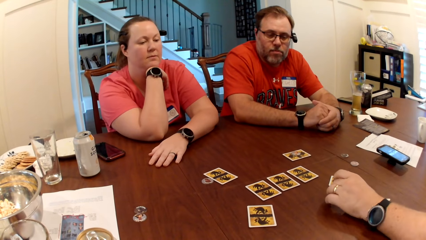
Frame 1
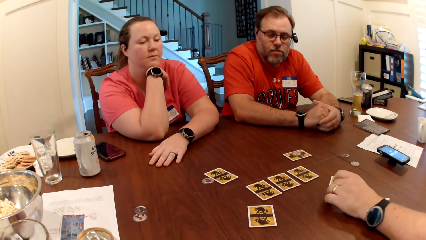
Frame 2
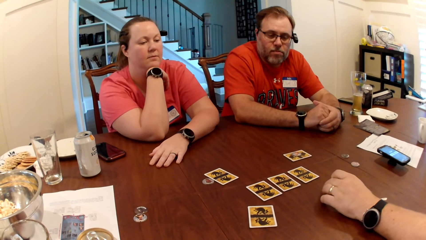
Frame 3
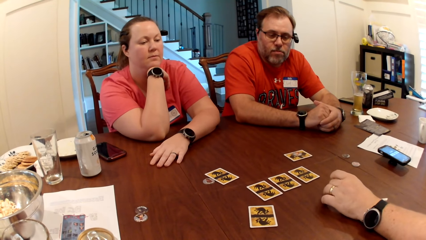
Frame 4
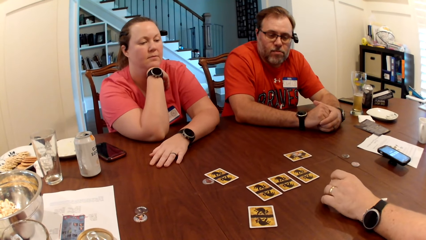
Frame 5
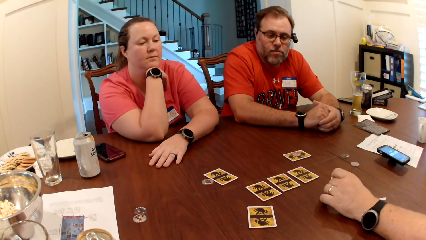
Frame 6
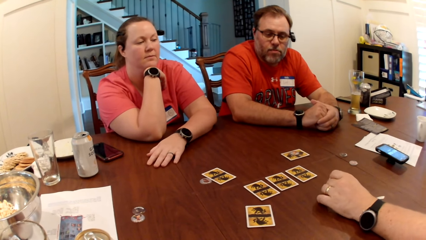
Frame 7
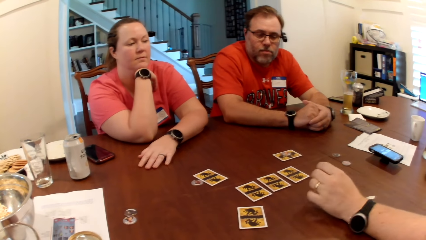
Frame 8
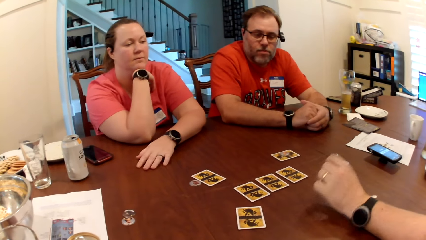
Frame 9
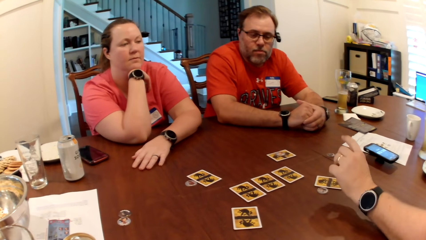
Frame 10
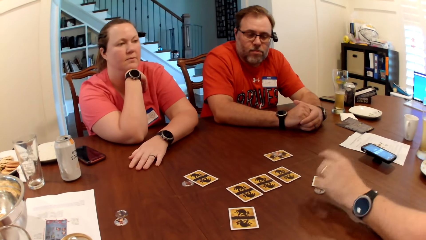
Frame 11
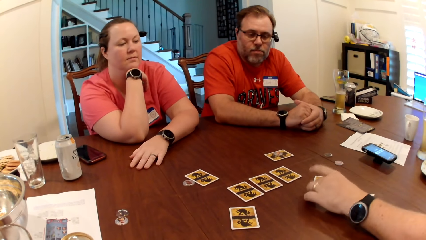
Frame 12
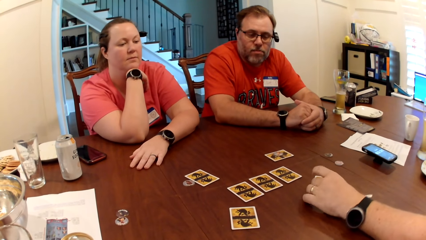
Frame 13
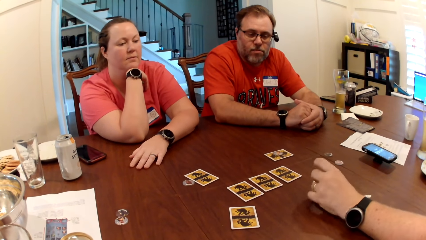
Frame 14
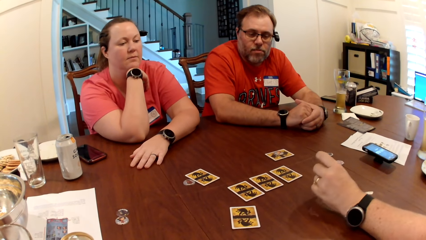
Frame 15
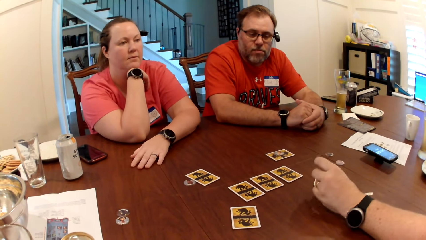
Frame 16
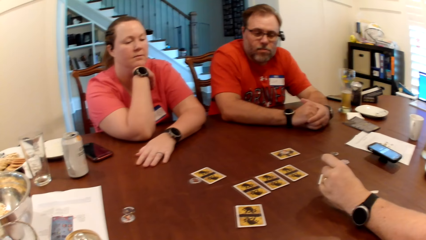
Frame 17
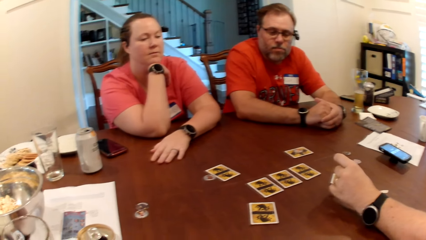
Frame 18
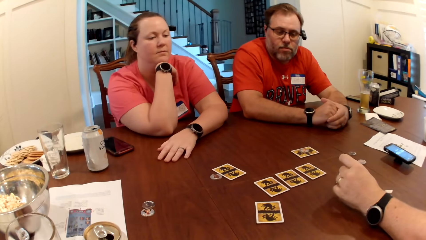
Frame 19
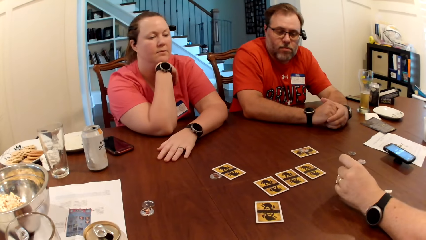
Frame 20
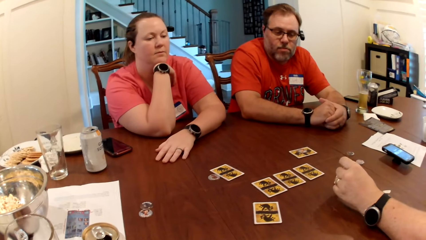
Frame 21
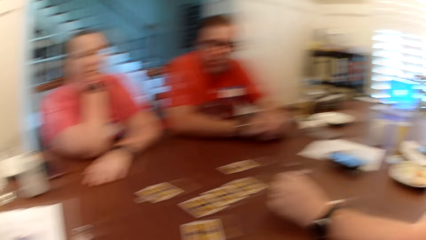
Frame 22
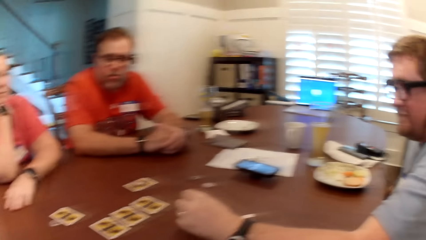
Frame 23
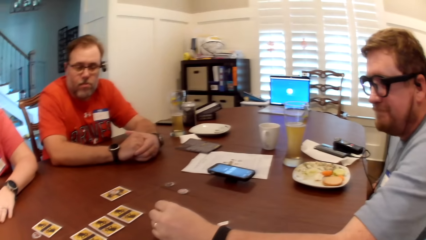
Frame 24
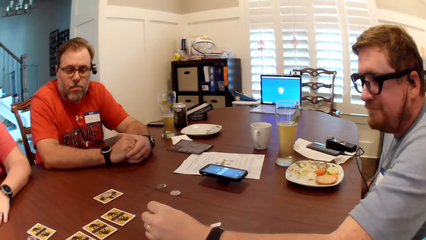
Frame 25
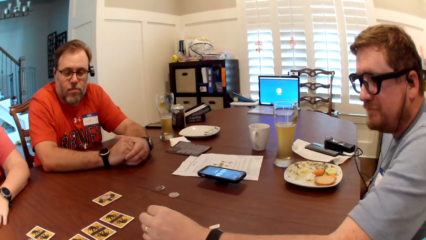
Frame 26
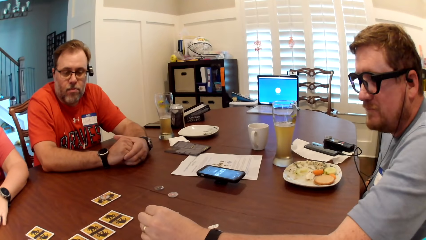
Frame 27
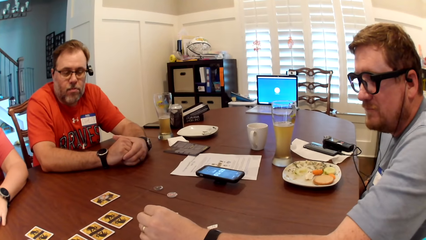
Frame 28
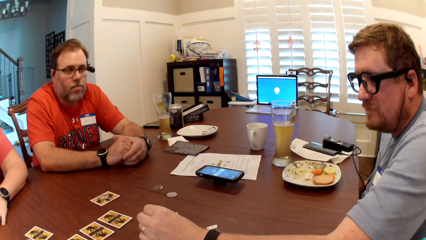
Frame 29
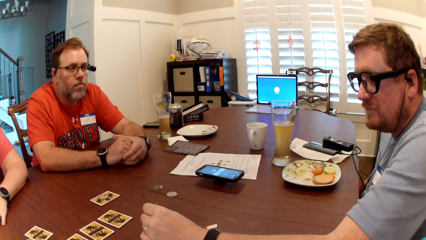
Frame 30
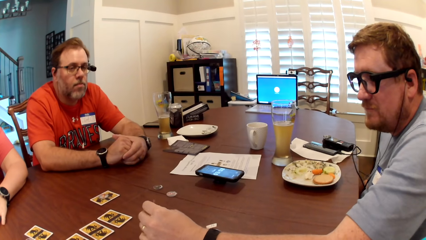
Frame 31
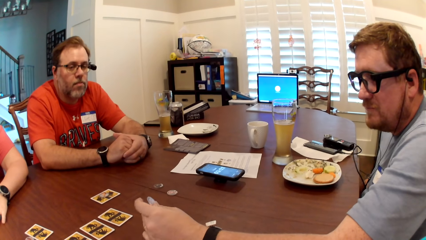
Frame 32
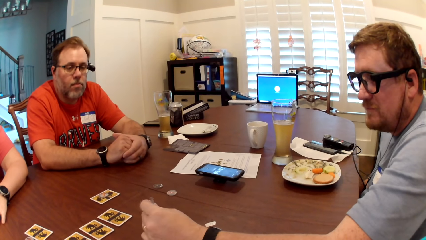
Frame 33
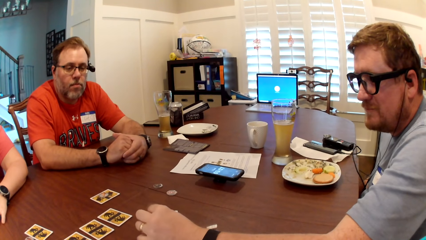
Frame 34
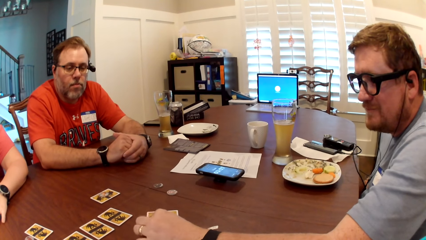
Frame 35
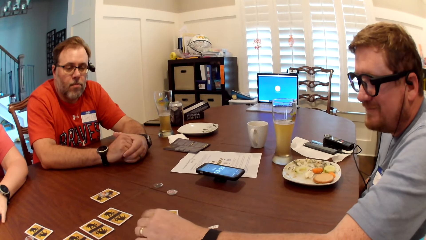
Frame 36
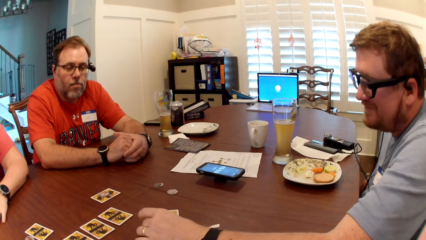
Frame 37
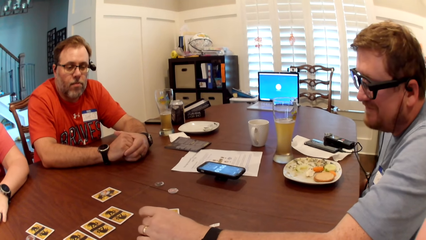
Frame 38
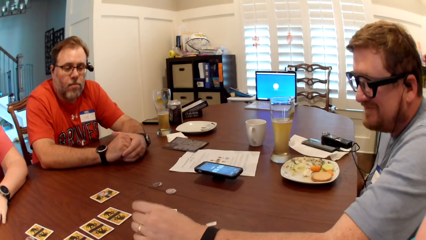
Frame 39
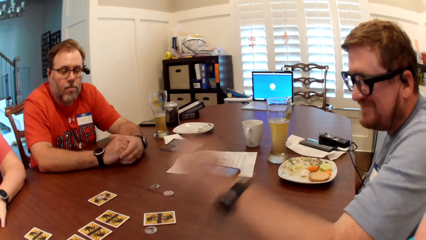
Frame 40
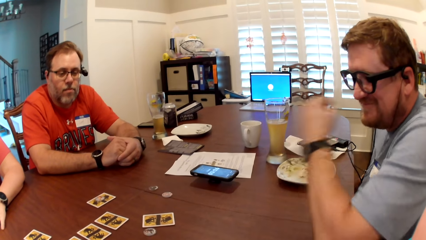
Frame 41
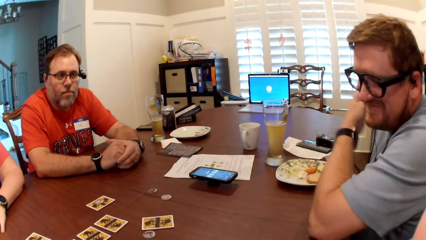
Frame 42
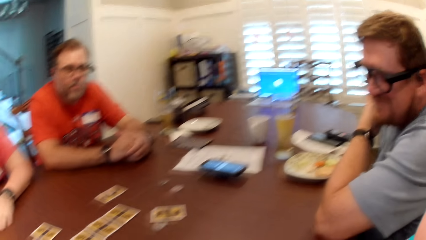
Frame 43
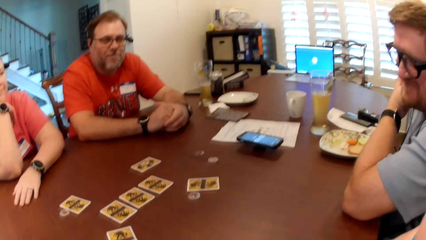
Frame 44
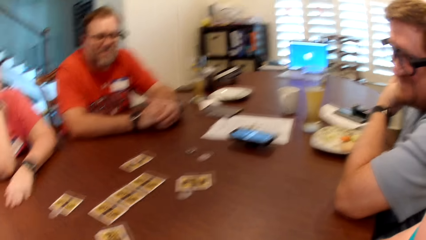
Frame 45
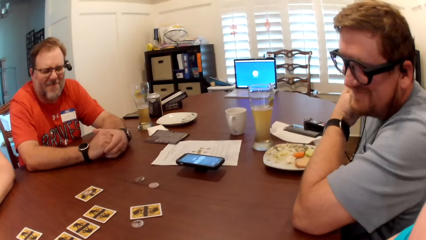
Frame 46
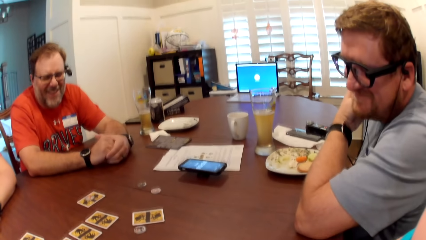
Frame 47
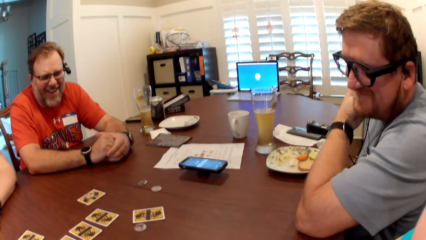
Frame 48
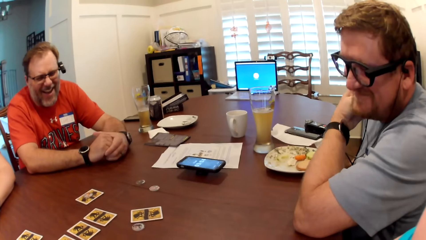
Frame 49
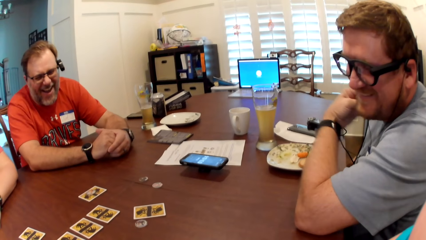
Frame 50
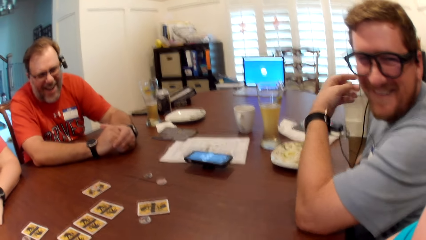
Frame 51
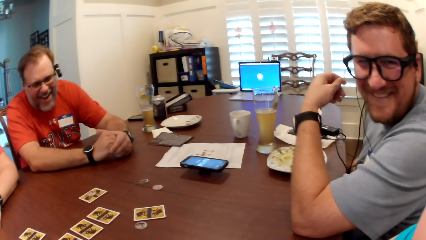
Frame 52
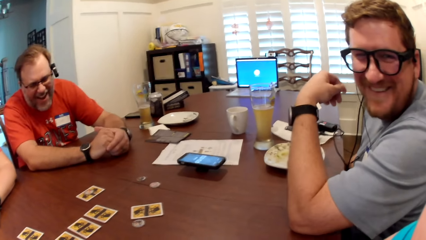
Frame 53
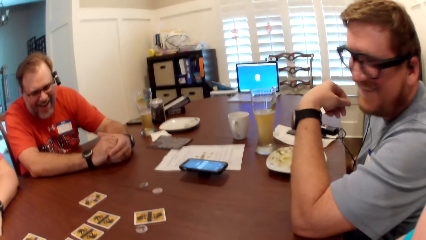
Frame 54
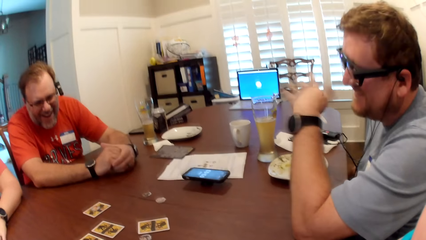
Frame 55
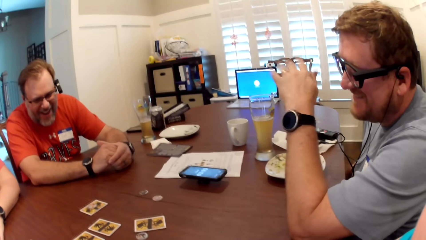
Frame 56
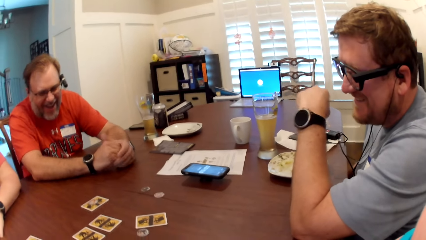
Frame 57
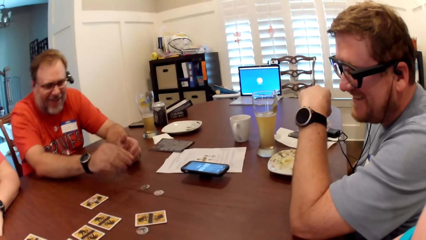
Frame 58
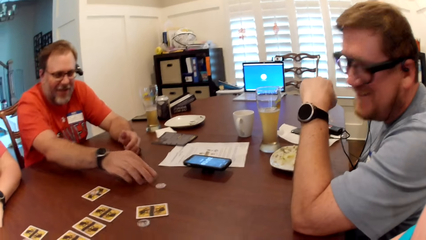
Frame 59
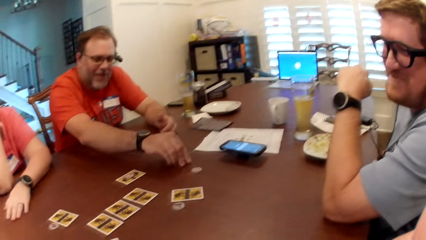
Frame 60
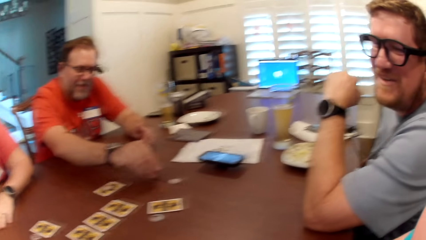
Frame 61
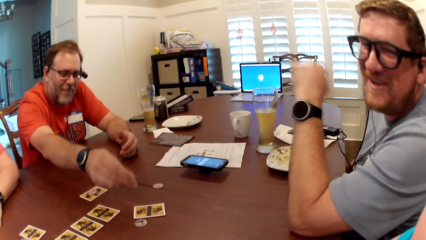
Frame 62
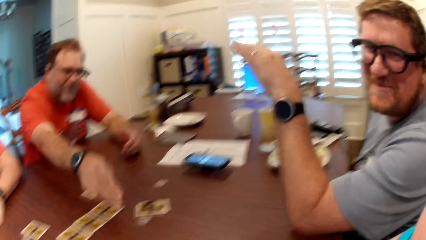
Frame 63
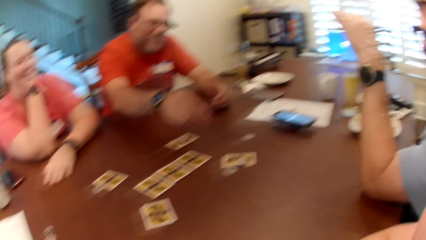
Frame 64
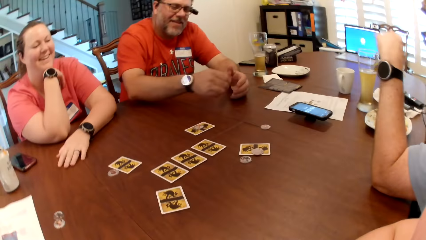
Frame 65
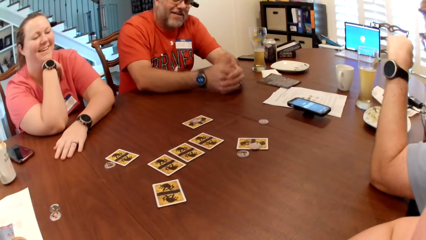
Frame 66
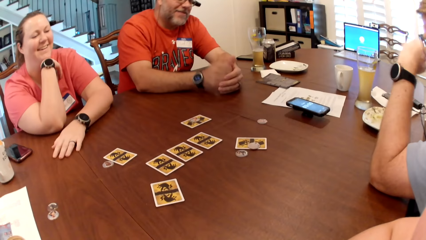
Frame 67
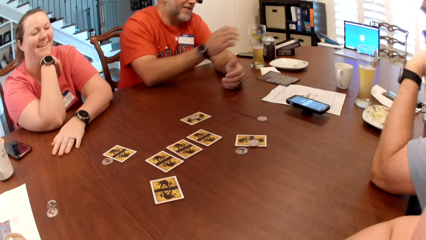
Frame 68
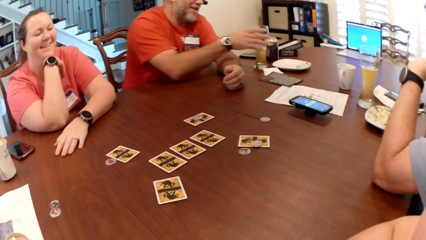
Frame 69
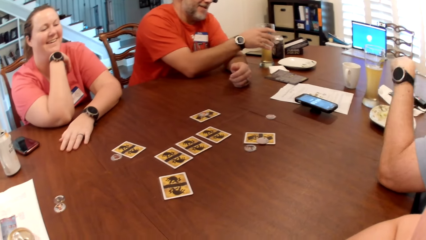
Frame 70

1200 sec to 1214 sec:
A man moves cards on a table. He drops the card token on the table with his left hand. The man interacts with a lady. The man holds the card token on the table with his left hand. The camera wearer looks around a room. The man drops the card token on the table with his left hand. The camera wearer interacts with the man. Another man picks up the card token on the table with his right hand. The first man interacts with the camera wearer. The other man drops the card token on the table with his right hand.

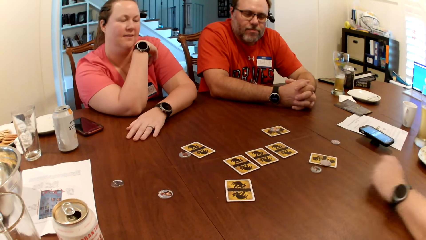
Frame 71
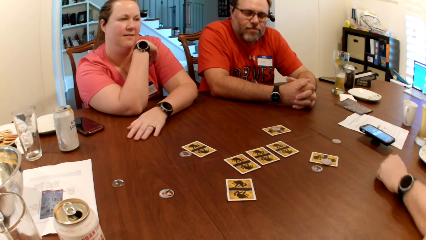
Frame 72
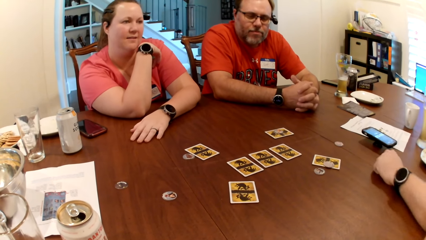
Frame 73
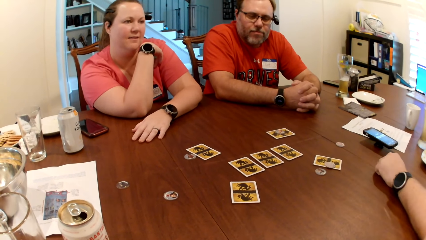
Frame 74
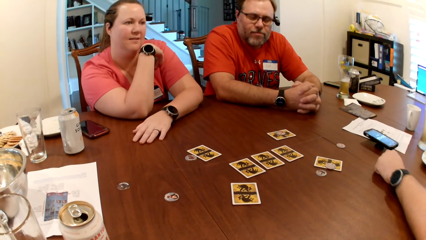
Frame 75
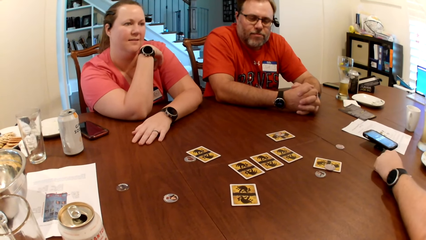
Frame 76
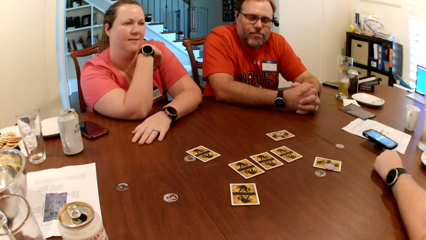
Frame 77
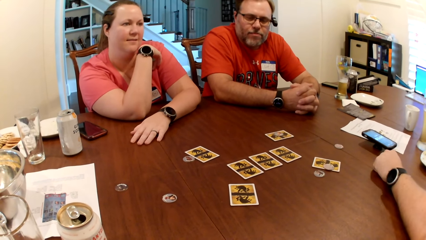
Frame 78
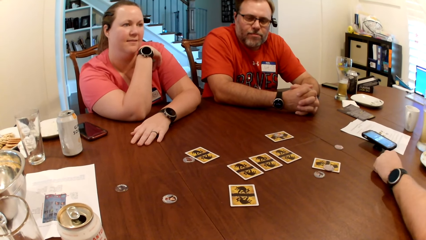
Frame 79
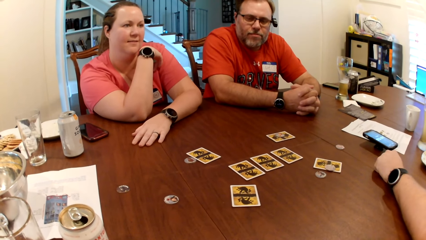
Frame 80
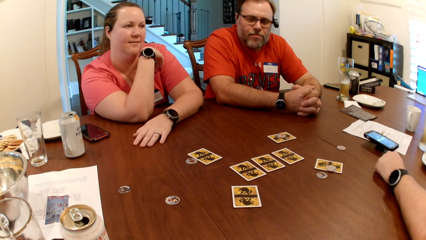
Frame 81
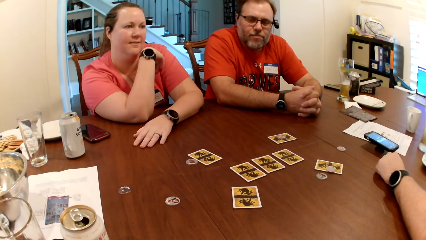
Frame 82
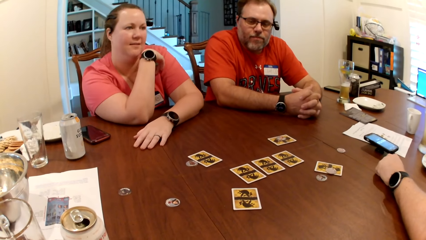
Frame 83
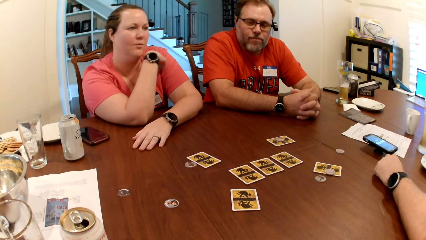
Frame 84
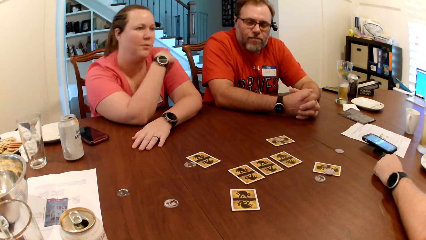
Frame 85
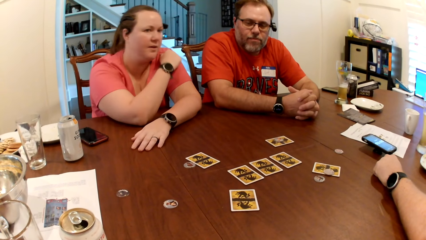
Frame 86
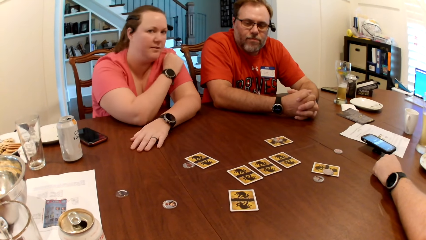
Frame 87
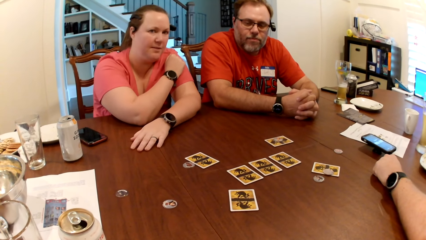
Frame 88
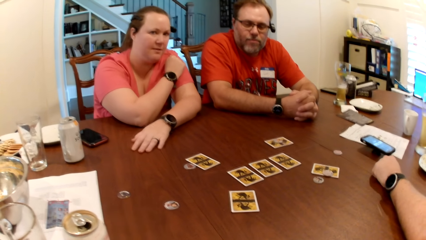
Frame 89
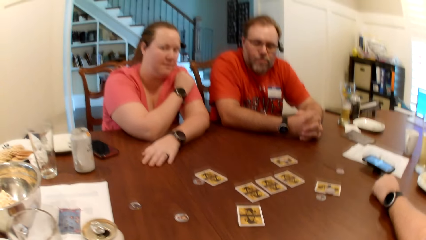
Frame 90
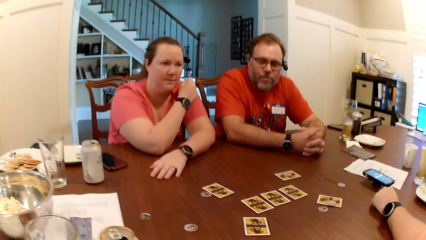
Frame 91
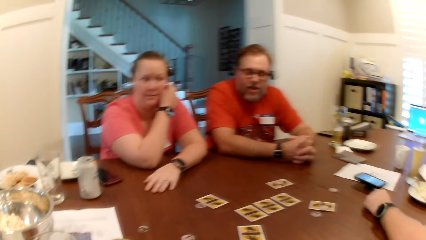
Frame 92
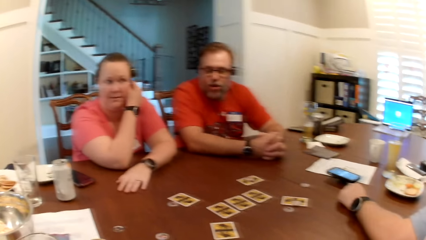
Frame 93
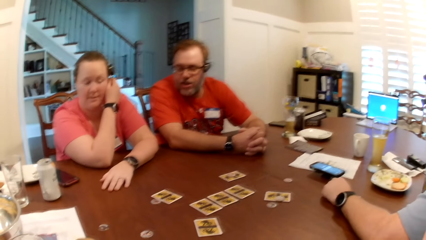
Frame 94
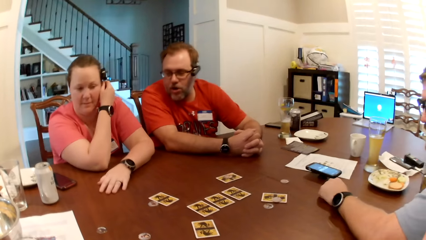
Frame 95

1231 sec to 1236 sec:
A lady interacts with a man, another man and the camera wearer. The camera wearer looks around a room.
